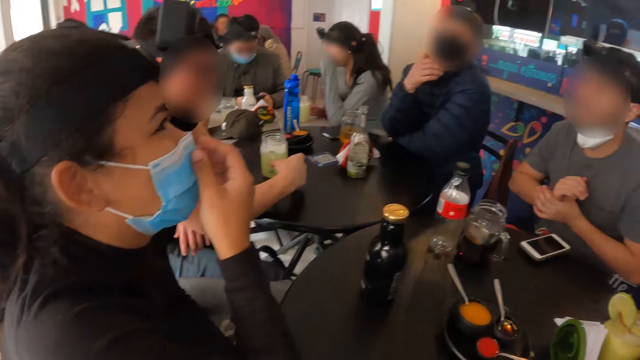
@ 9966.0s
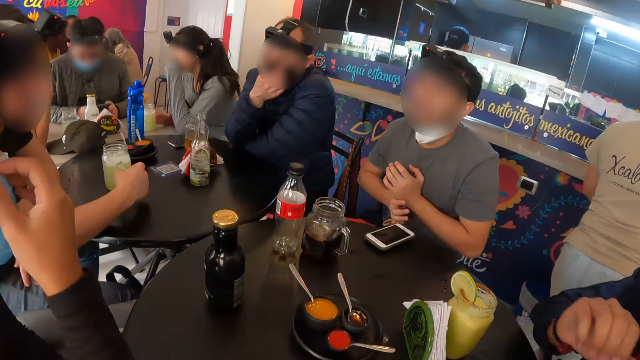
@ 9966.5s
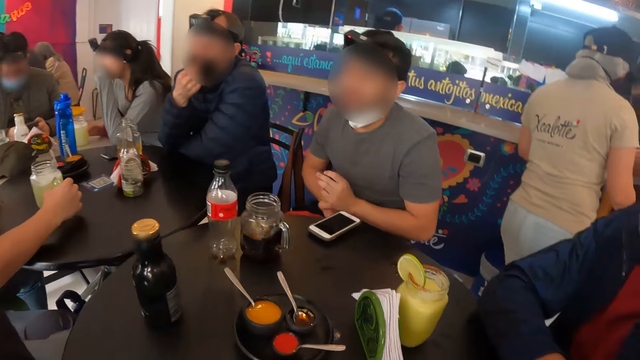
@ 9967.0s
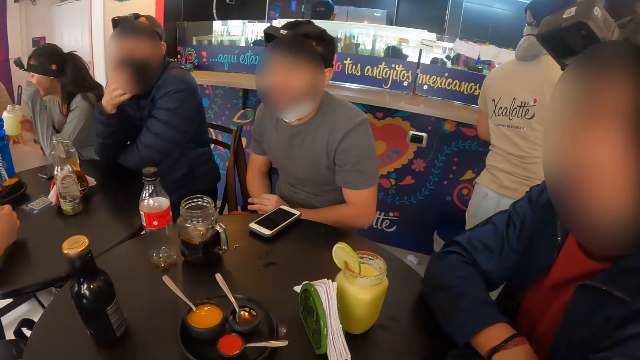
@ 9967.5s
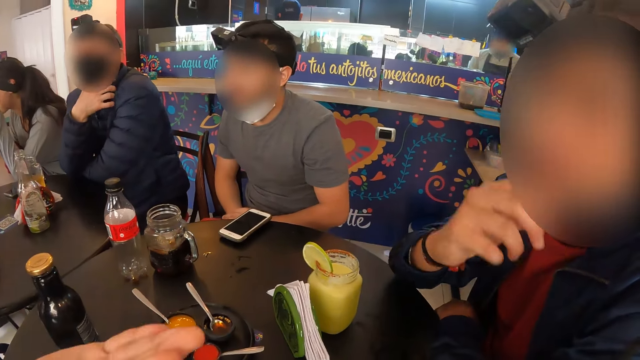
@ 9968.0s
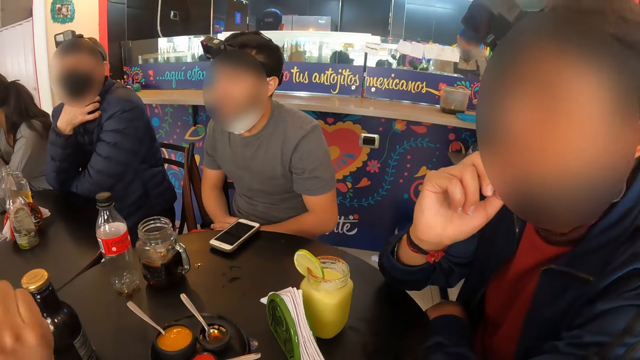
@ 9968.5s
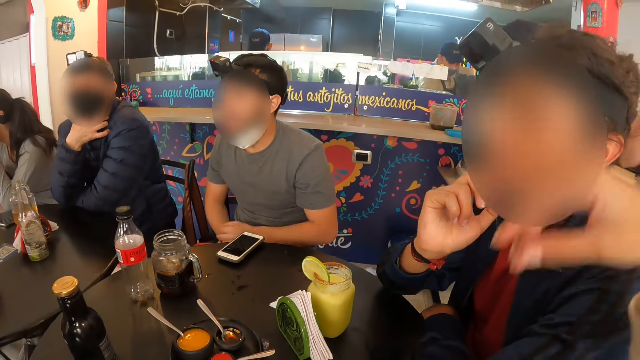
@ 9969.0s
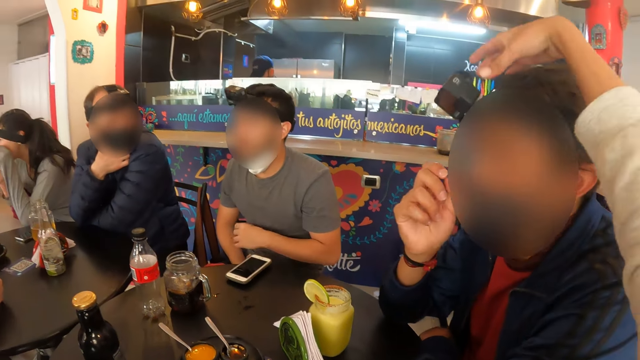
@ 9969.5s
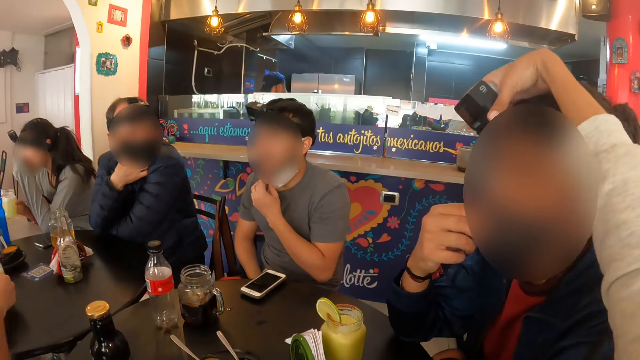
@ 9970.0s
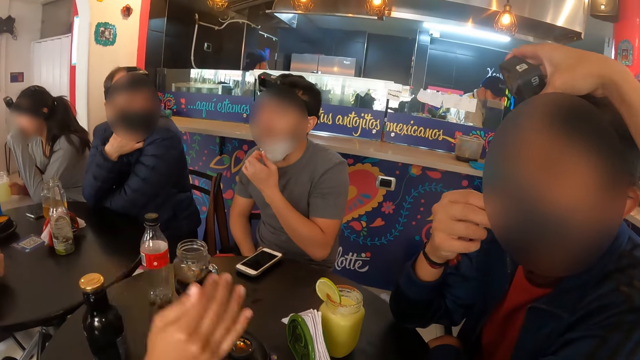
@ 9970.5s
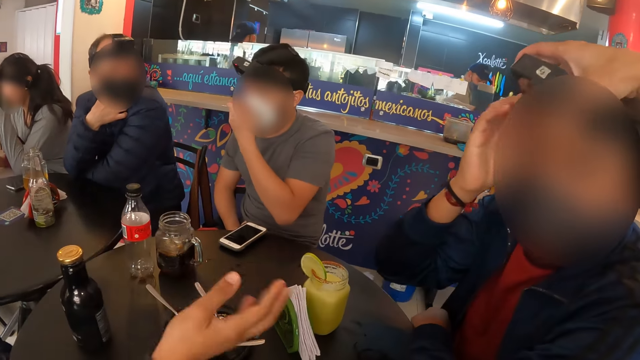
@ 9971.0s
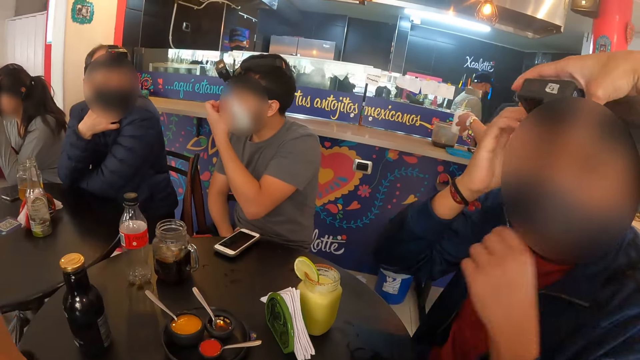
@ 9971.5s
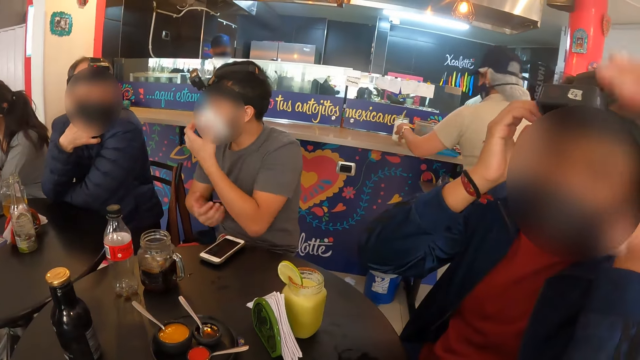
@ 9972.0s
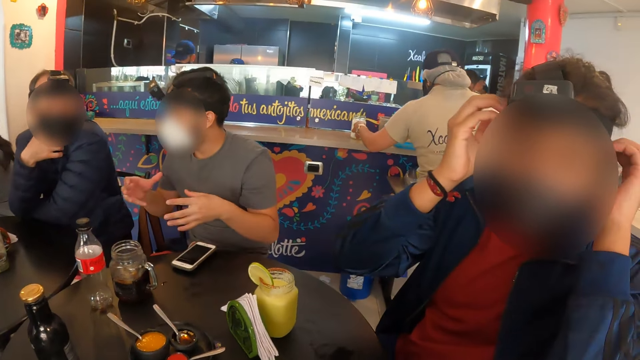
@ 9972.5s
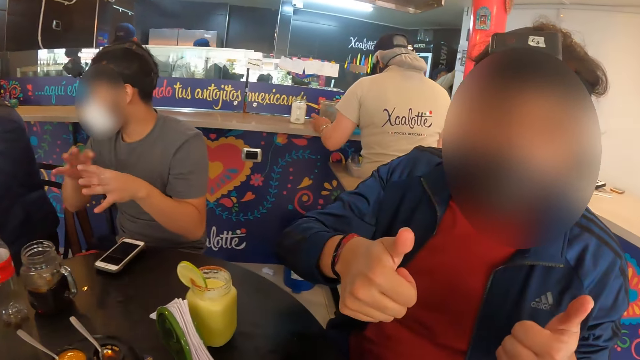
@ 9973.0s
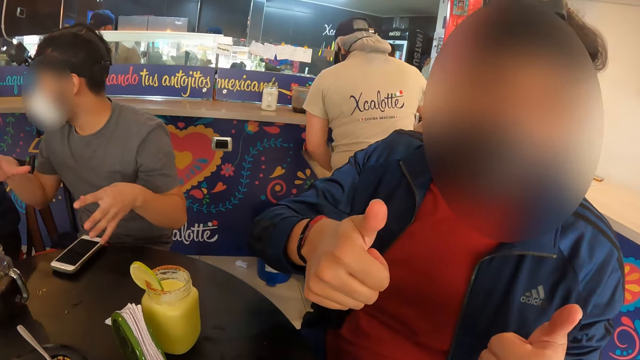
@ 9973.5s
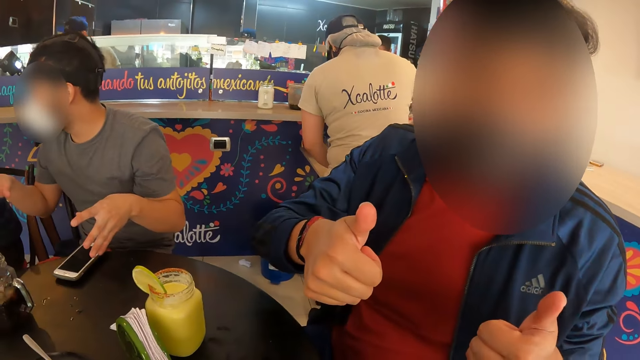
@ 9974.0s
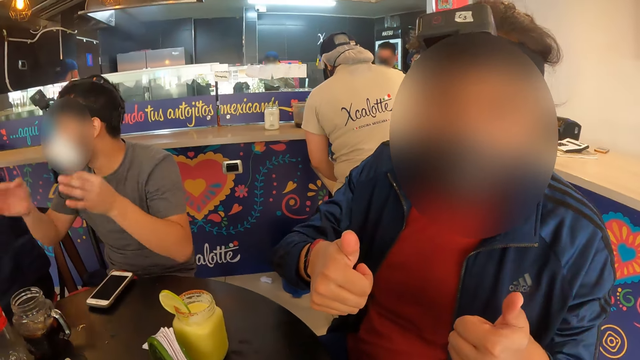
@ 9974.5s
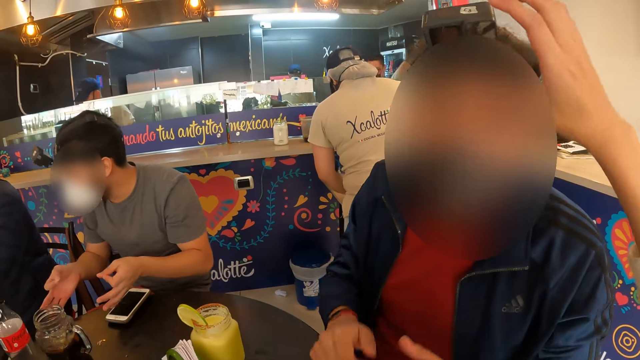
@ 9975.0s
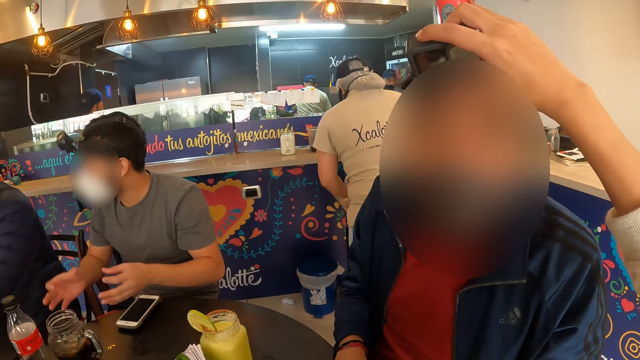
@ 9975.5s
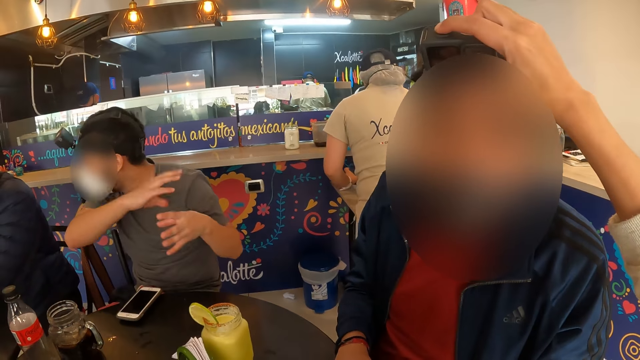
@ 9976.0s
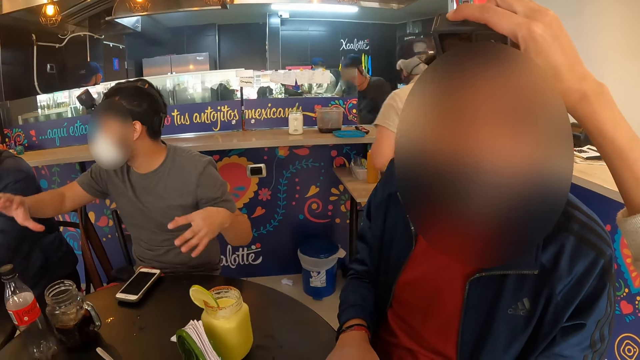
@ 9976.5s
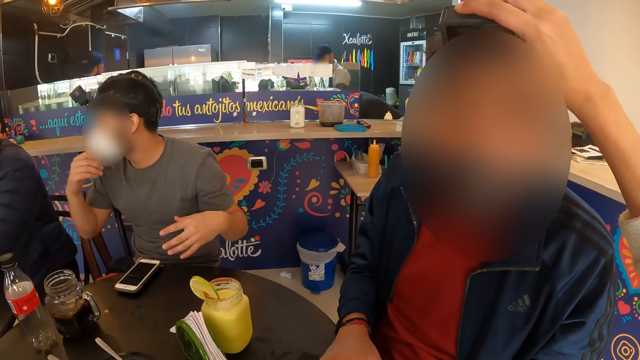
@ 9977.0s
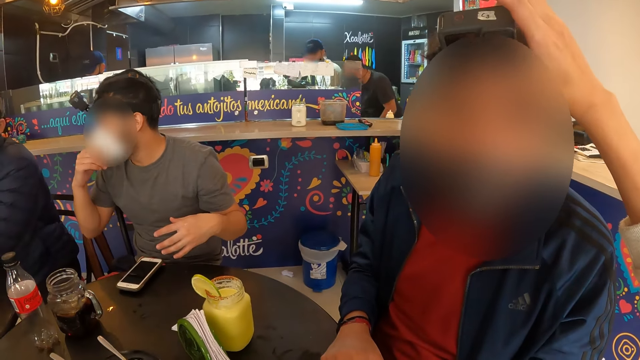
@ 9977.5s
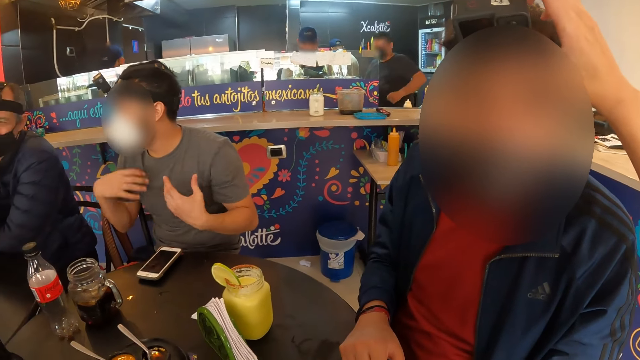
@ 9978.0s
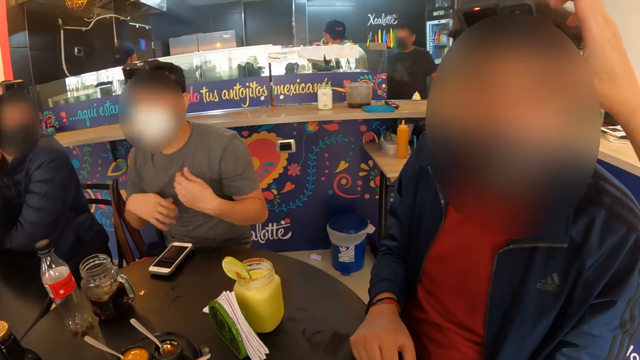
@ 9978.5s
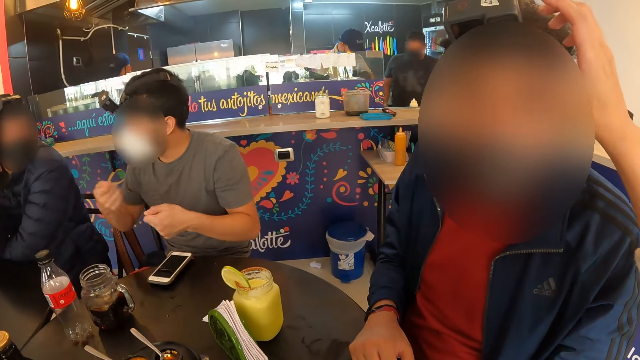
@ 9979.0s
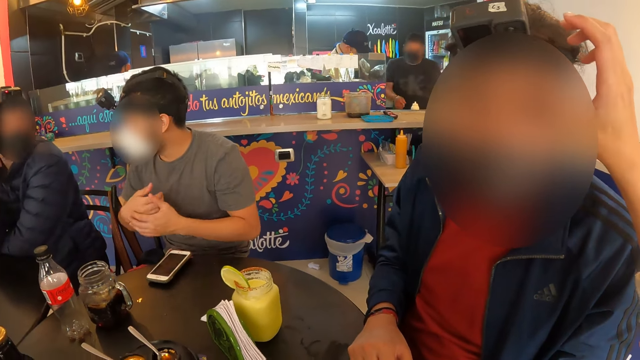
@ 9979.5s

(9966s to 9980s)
The man moves the cup on the table with his right hand. The camera wearer adjusts the camera on another man's head with her right hand. The other man adjusts the camera strap with both hands. The waiter drops a cup of drink on a table with her left hand. The other man makes gestures to the camera wearer. The camera wearer interacts with the other man. She adjusts the camera on the other man's head with her right hand.

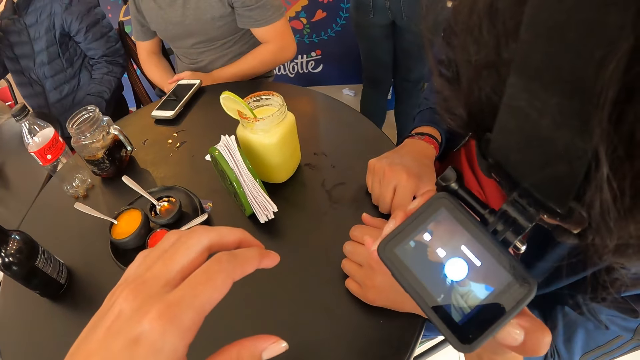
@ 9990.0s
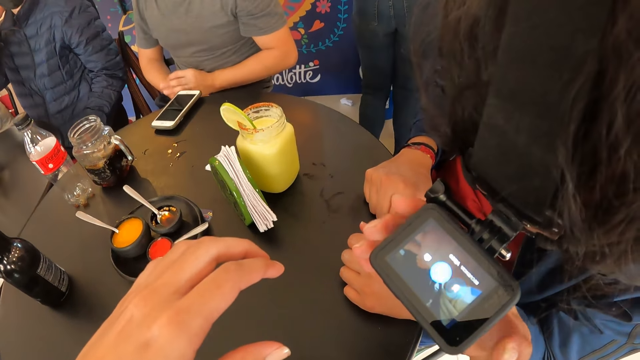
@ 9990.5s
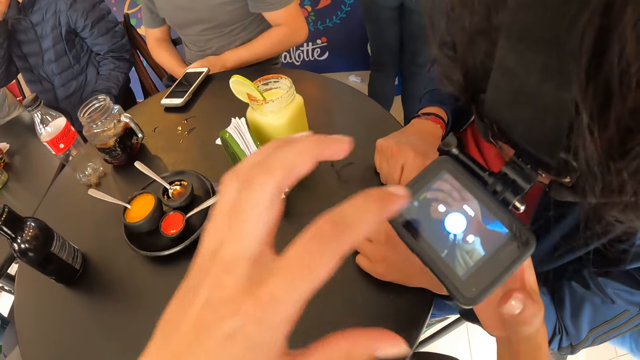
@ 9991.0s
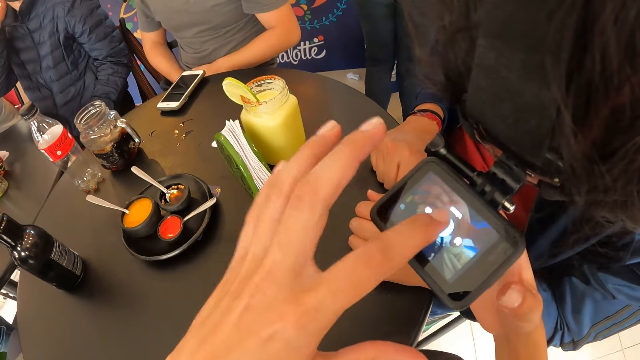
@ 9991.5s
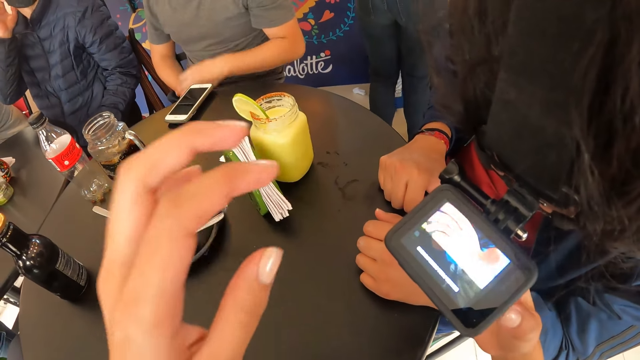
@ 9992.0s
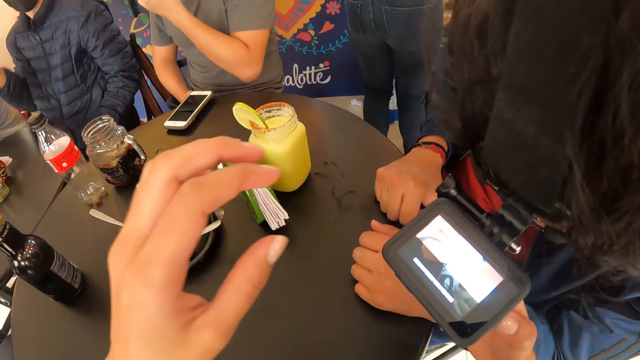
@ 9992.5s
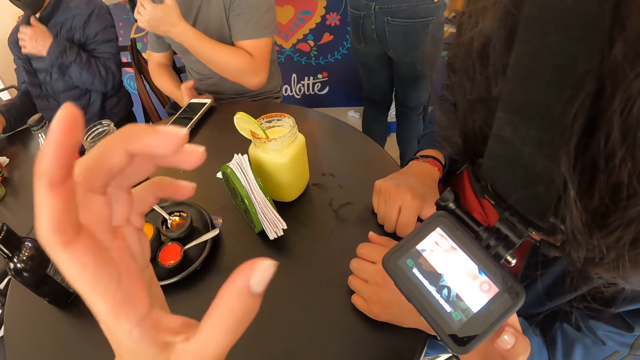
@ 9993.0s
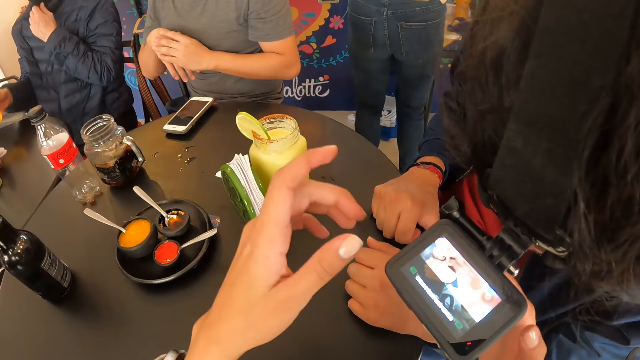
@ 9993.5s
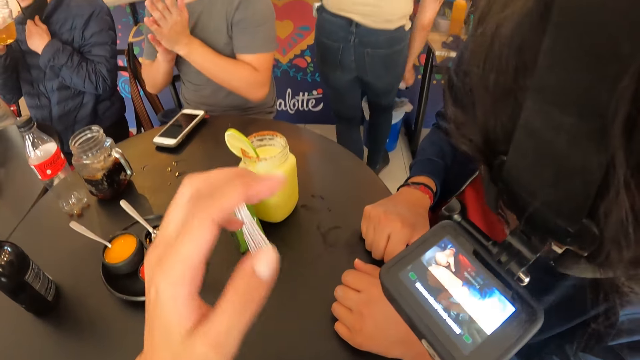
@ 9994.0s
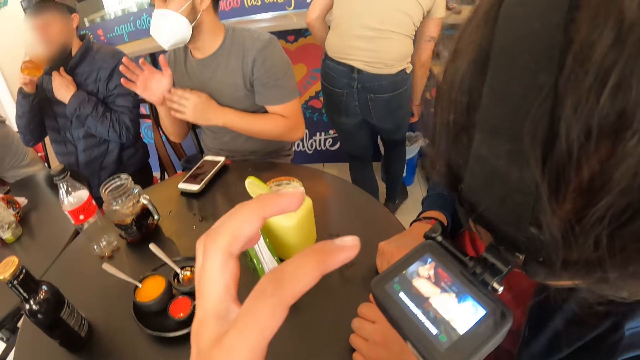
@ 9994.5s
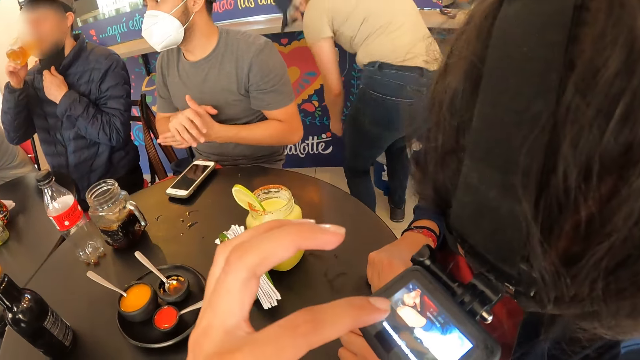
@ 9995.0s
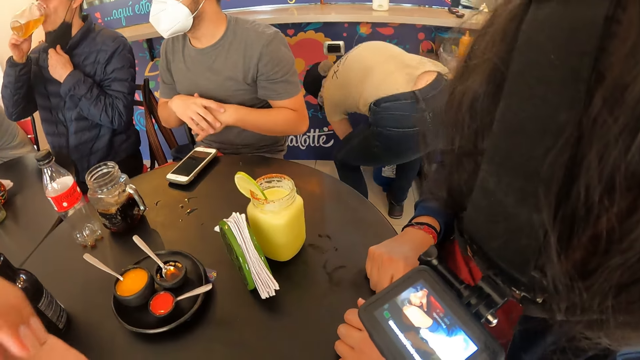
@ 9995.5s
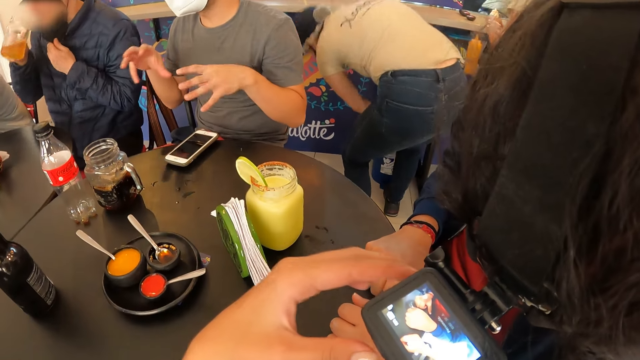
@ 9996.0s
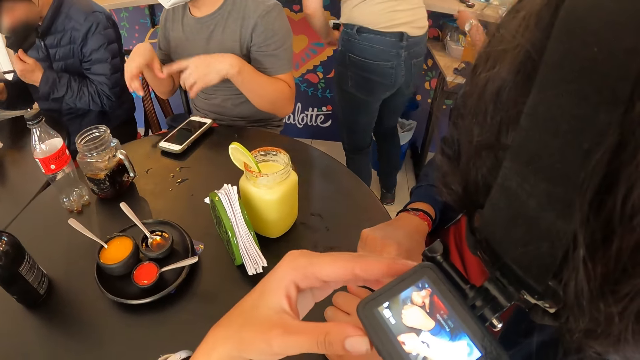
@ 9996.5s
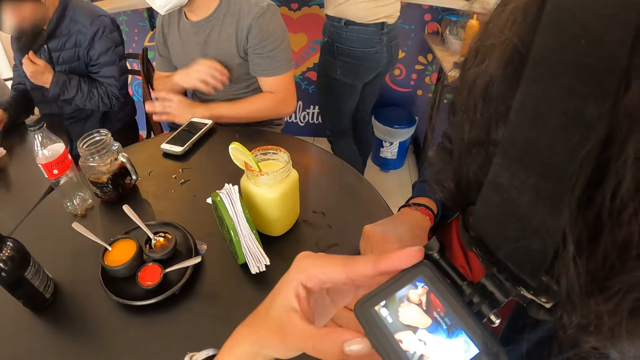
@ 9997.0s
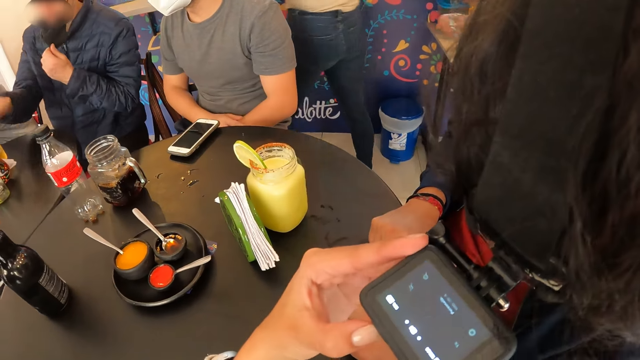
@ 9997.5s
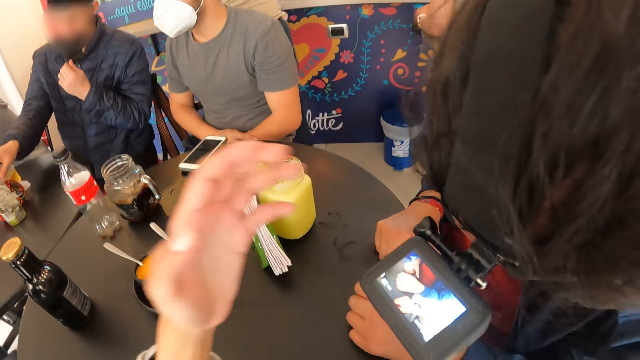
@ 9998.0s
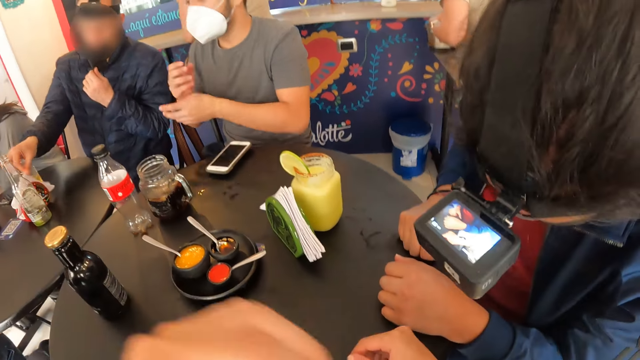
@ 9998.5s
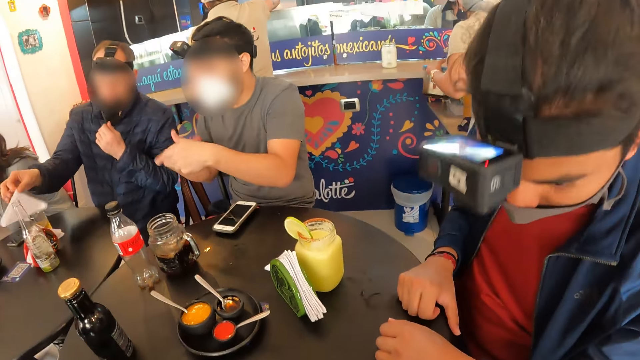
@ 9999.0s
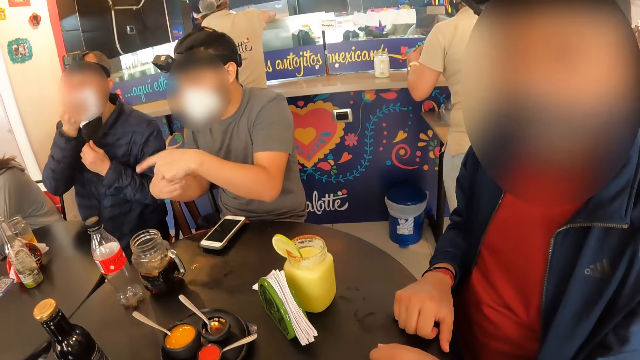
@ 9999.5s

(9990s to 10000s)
The waiter puts a tissue paper in a waste bin on a floor with her right hand and closes the waste bin with her right hand. The man picks up a tissue paper from the container on the table with his right hand and cleans his mouth with the tissue in his right hand.
